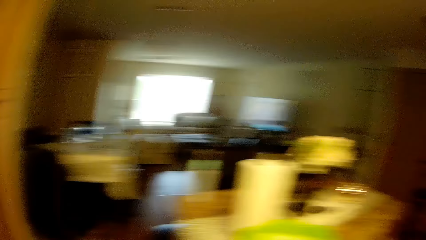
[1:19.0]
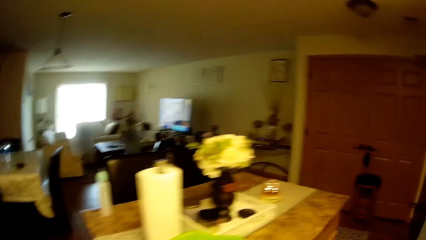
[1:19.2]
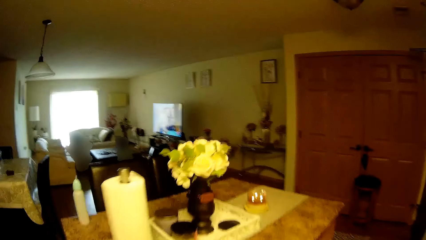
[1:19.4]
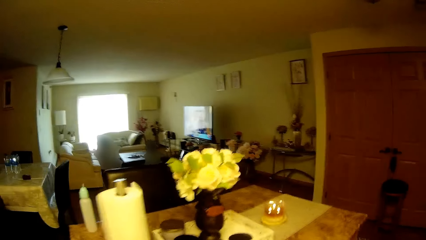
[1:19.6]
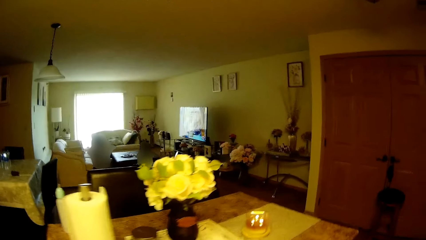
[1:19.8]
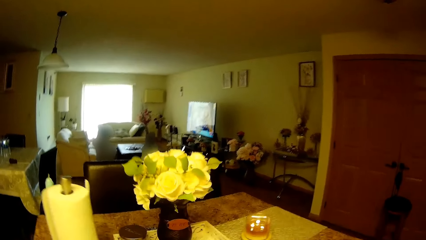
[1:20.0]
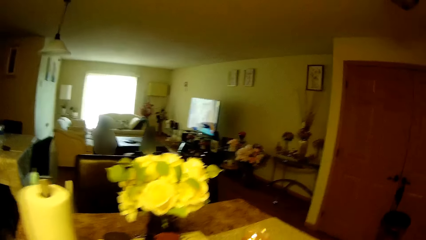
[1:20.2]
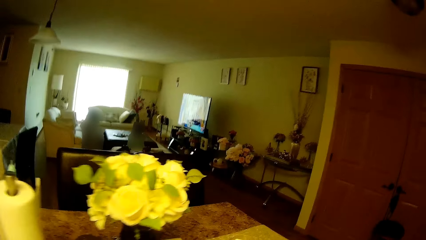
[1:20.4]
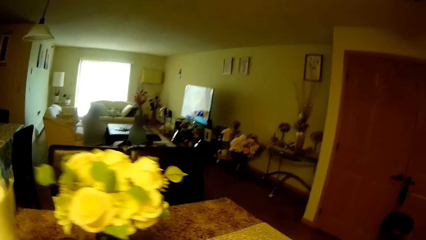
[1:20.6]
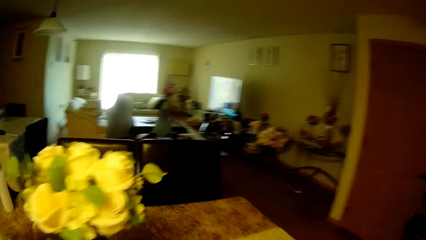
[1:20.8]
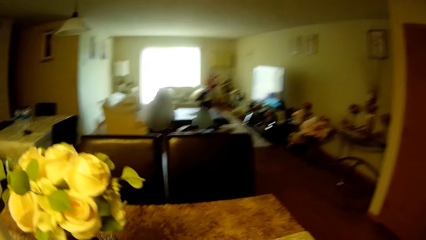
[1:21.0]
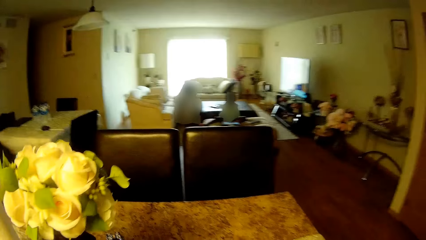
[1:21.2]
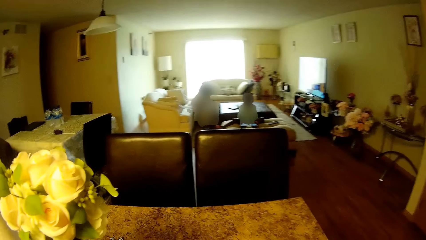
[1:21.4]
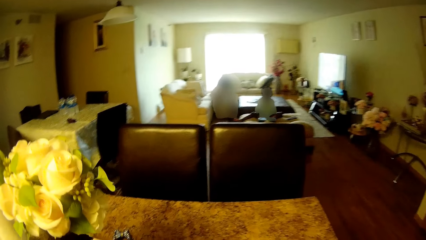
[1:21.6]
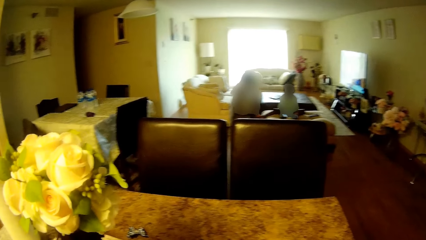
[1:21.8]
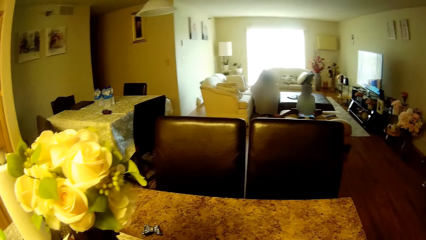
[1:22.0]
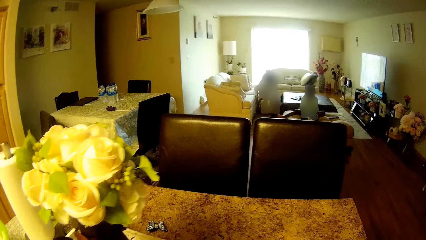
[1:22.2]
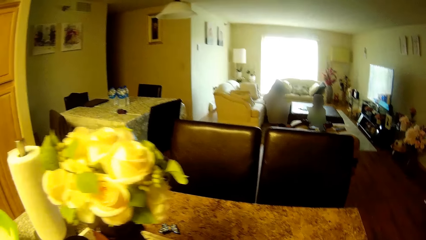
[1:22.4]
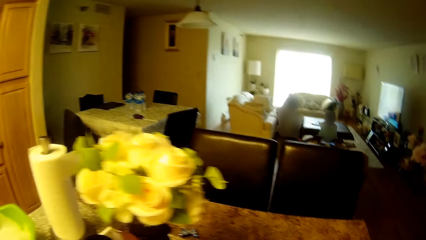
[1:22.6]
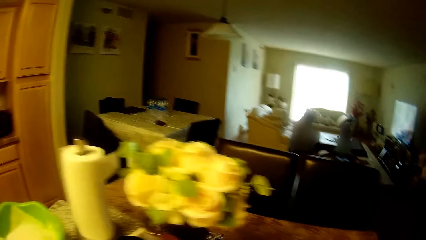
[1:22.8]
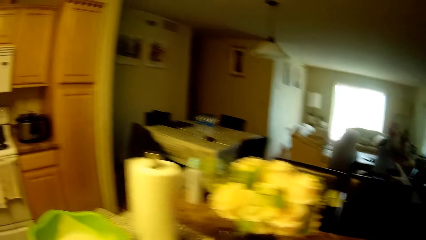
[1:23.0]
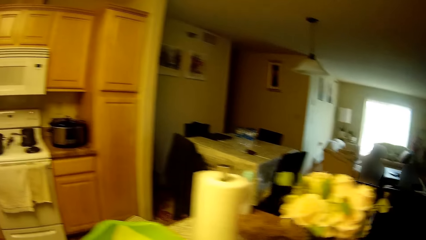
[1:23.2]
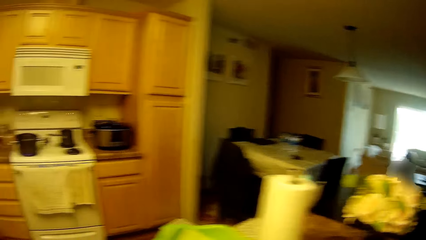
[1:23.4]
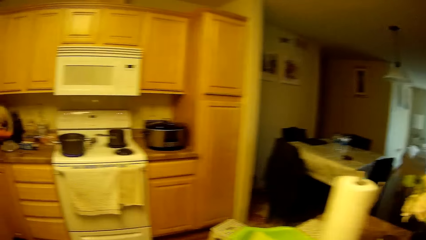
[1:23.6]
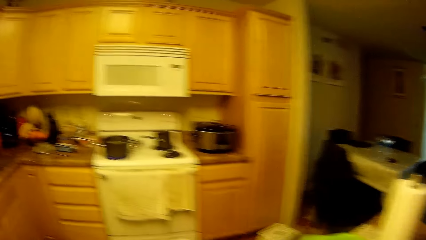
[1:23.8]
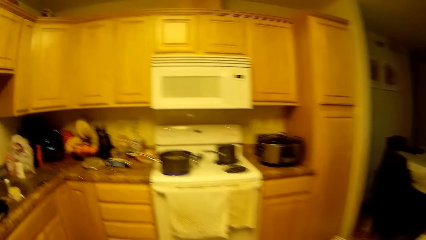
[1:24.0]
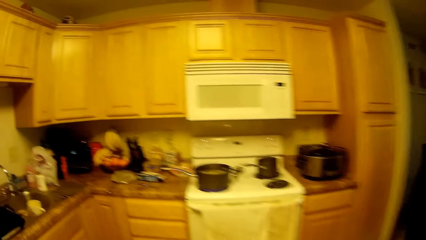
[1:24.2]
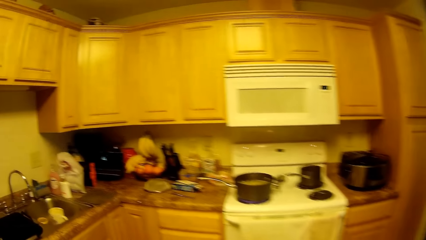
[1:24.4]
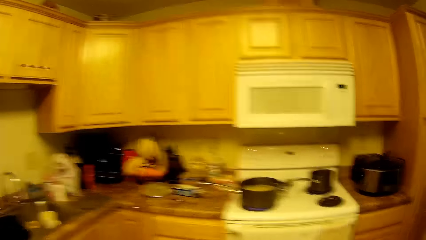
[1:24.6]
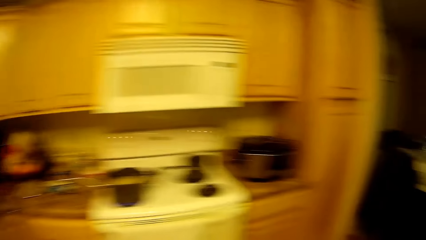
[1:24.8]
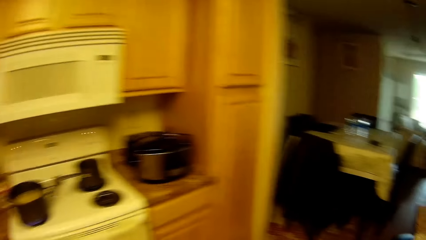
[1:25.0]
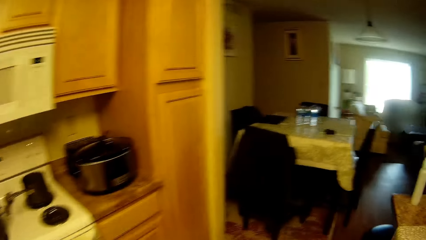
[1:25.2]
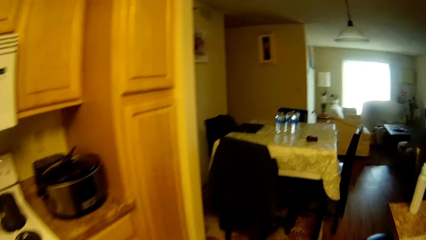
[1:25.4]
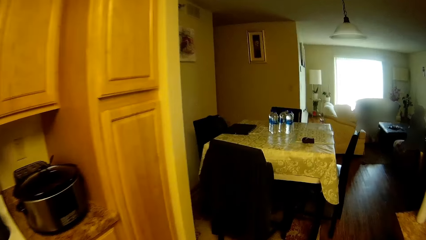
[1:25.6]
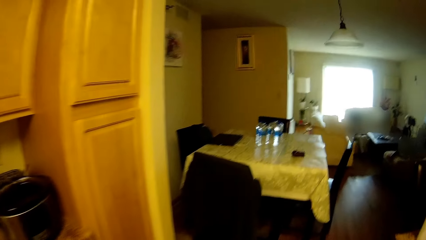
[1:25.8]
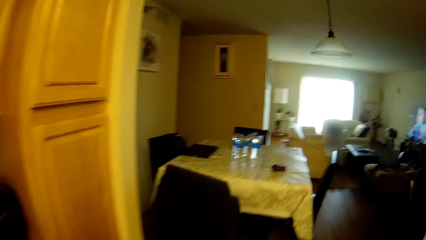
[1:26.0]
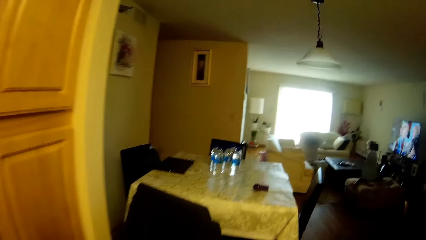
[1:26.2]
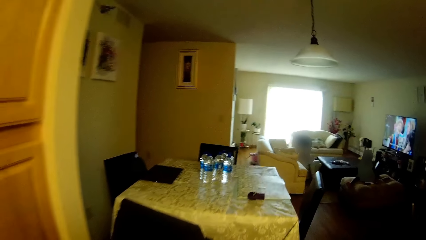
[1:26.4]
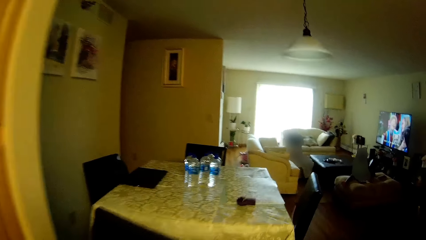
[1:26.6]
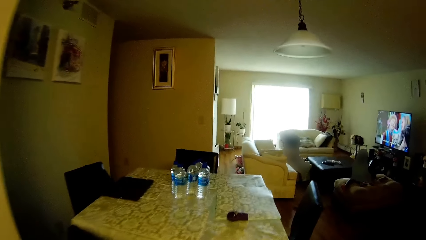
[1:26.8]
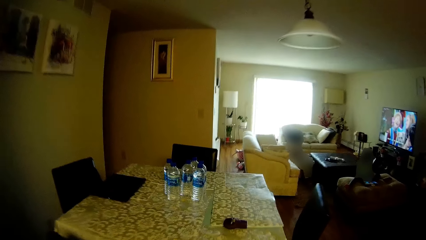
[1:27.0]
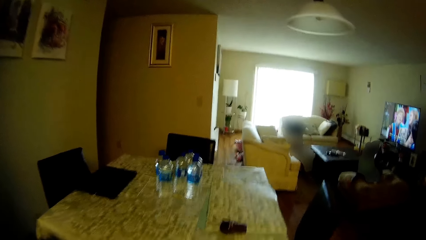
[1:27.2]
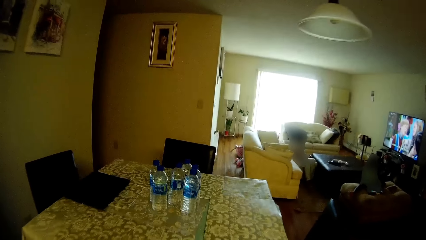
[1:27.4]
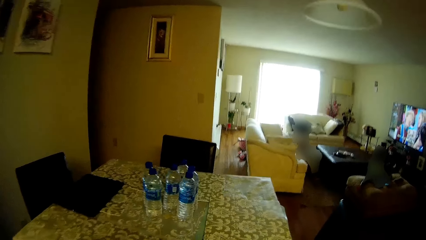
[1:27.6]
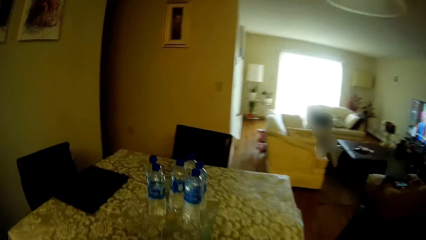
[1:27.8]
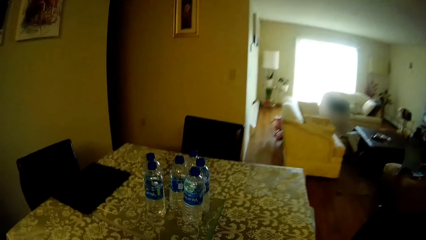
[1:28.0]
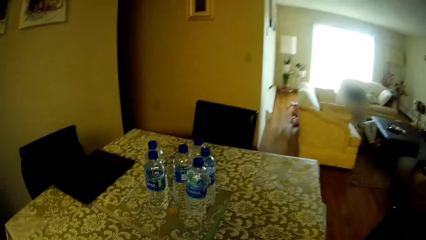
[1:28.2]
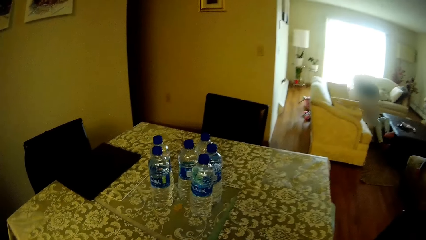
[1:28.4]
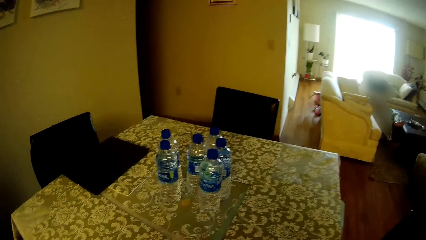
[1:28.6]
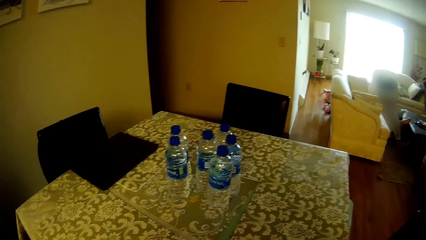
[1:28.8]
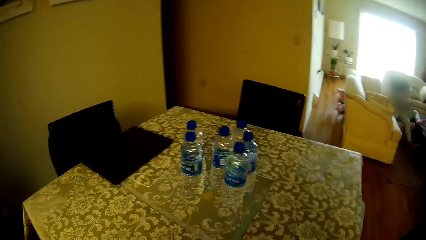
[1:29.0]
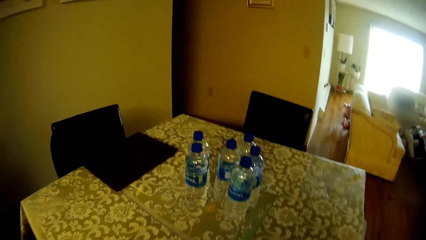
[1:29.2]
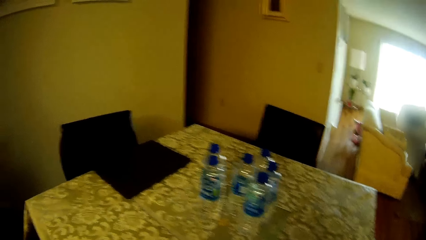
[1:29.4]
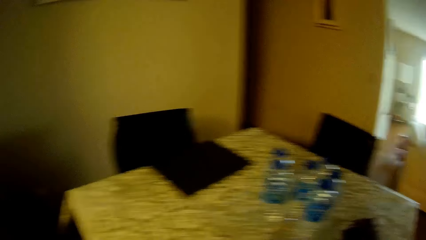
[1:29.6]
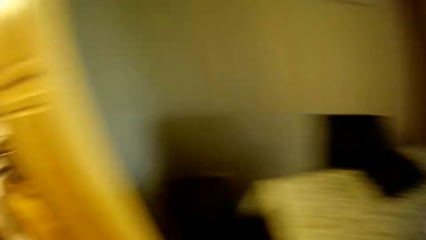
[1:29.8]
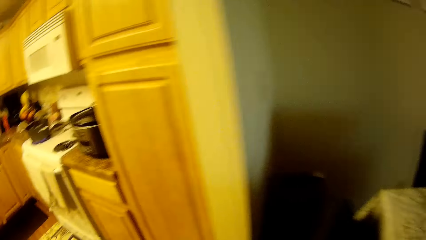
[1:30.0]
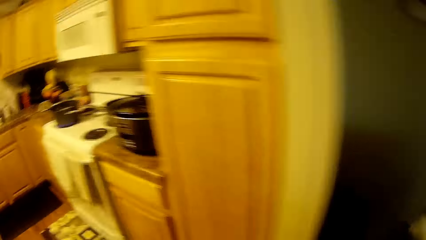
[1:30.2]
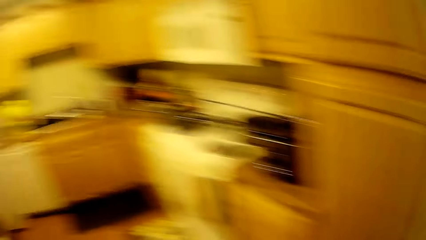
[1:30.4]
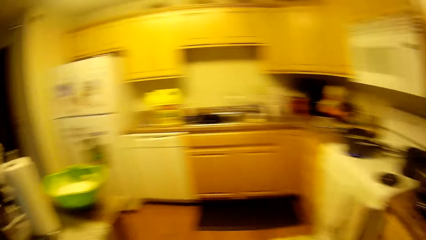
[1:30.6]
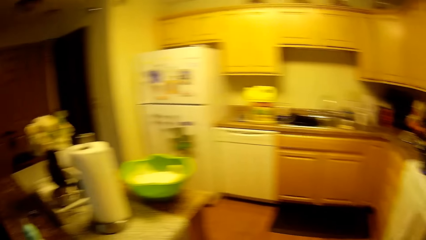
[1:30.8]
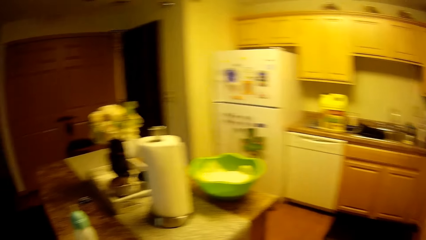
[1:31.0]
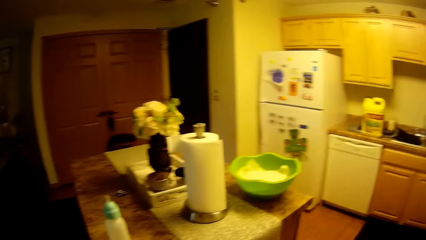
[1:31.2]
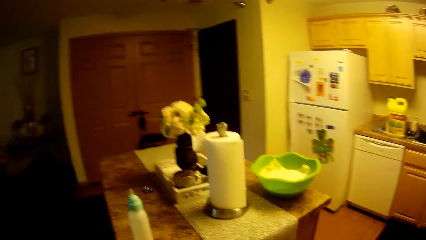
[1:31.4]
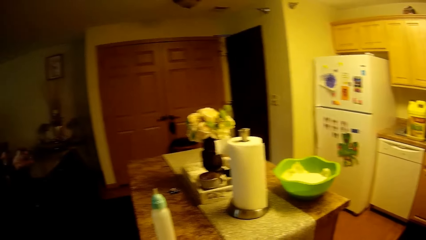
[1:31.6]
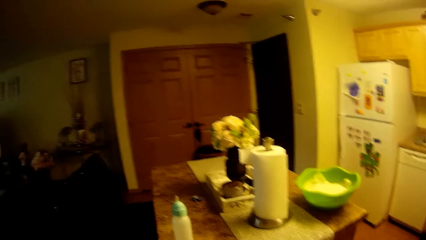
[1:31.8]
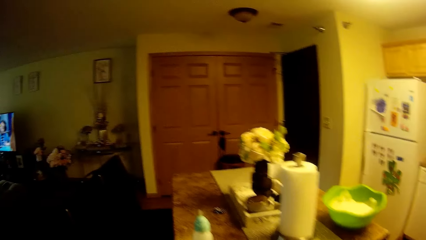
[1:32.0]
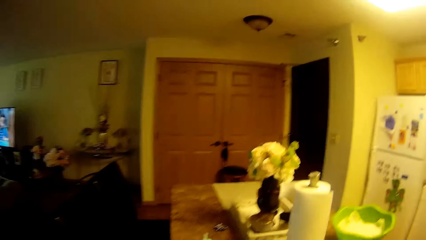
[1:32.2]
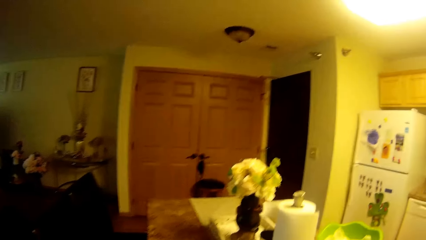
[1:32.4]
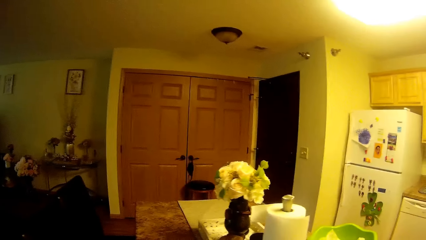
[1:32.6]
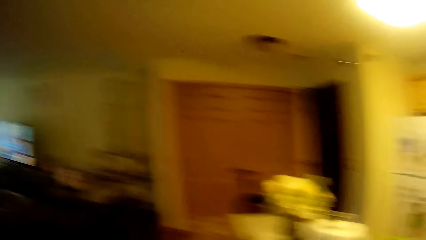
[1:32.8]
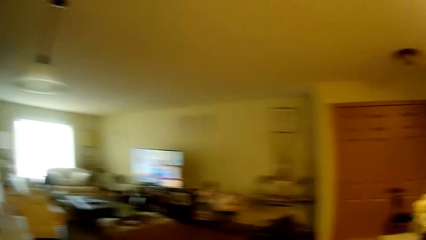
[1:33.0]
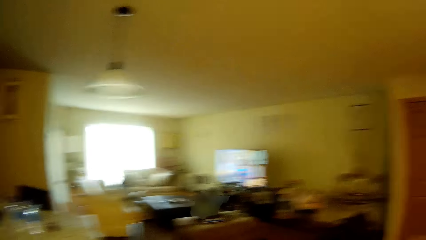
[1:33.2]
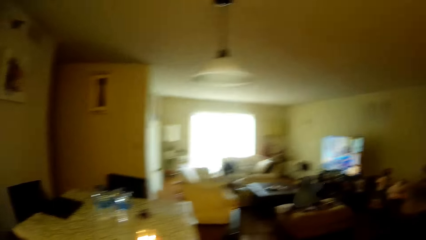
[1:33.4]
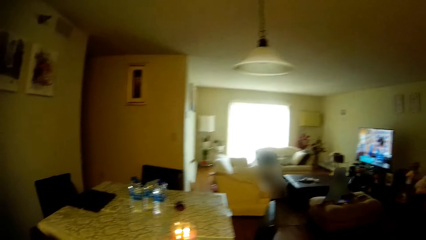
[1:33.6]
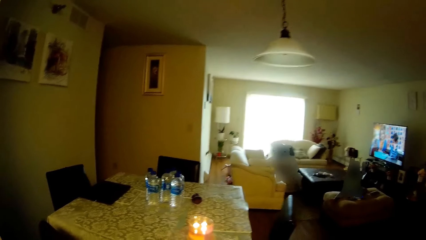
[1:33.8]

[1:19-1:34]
The camera wearer turns around the countertop. They walk towards the table. They do something on the table. They walk towards the countertop. They turn towards the table. They pick something from the table. They turn towards the countertop. They interact with a girl.
